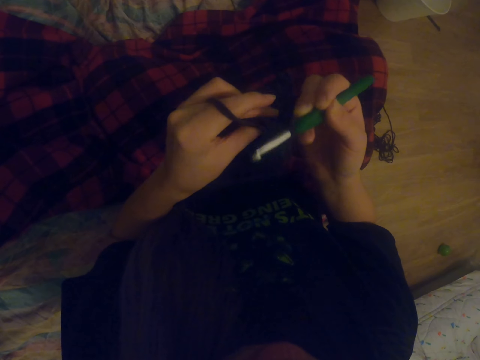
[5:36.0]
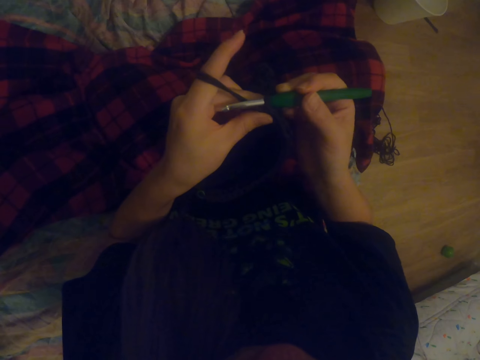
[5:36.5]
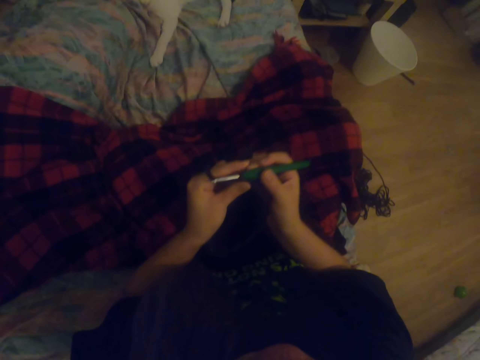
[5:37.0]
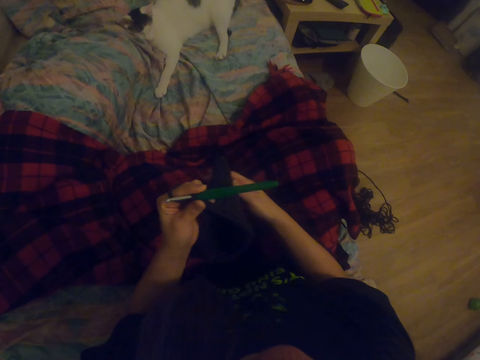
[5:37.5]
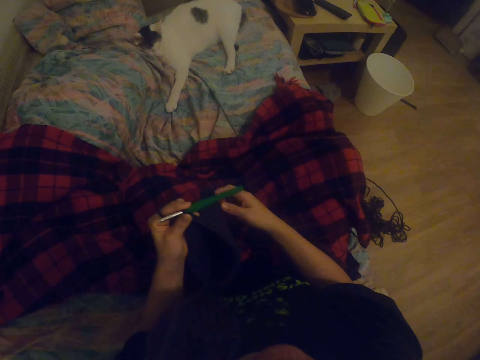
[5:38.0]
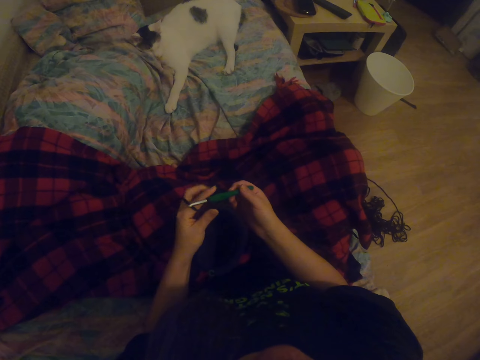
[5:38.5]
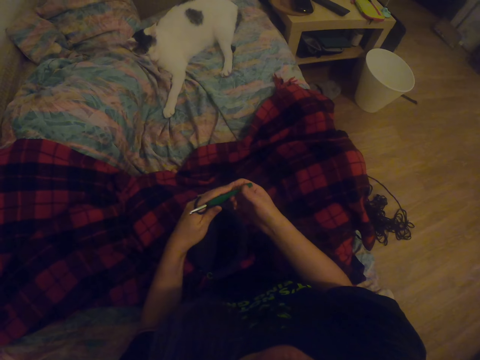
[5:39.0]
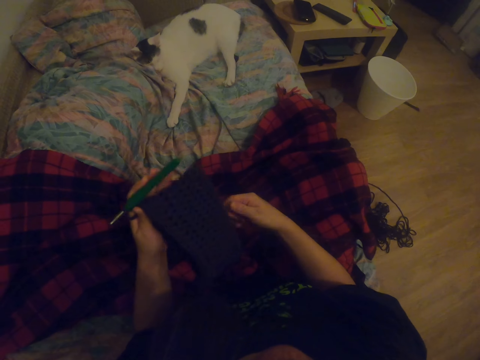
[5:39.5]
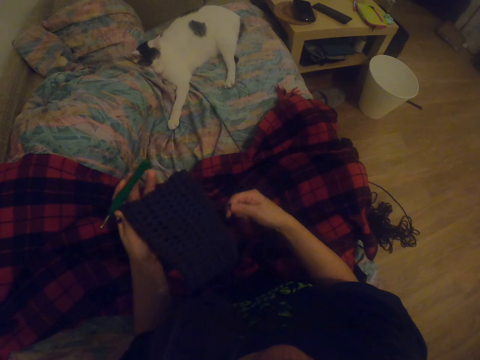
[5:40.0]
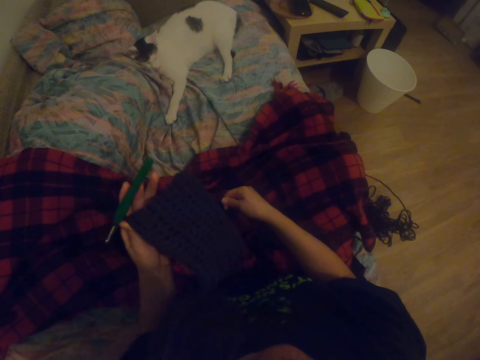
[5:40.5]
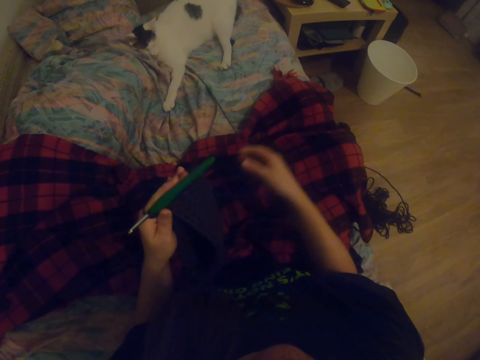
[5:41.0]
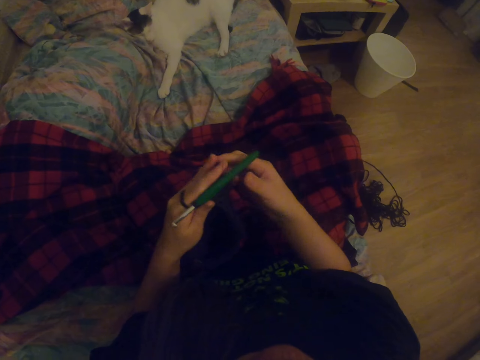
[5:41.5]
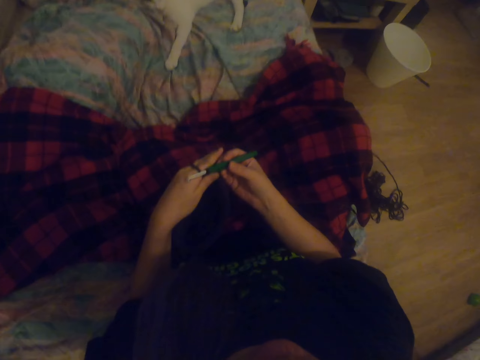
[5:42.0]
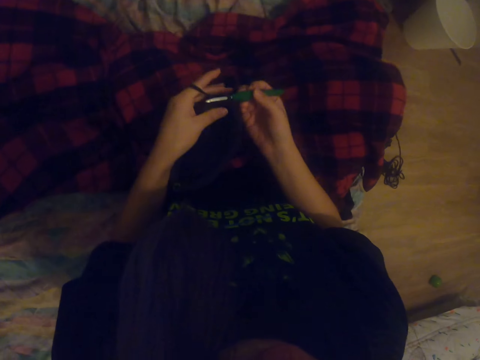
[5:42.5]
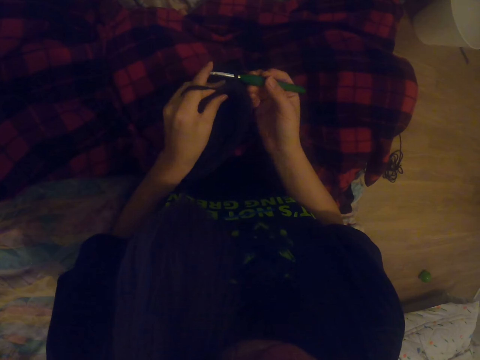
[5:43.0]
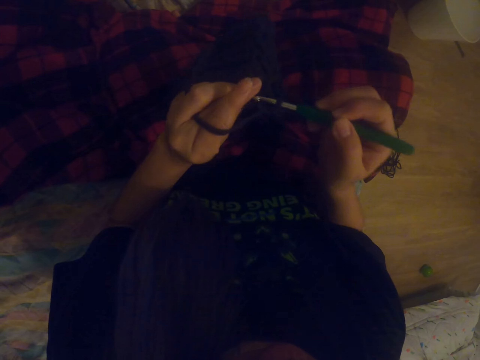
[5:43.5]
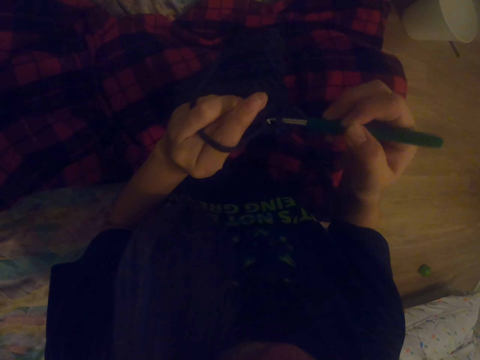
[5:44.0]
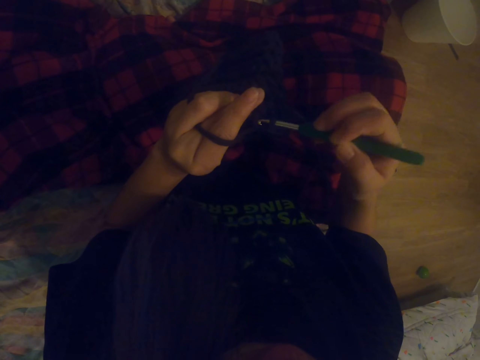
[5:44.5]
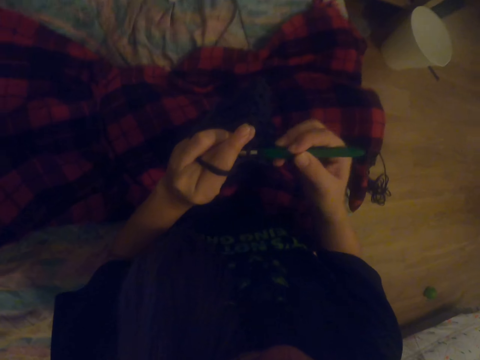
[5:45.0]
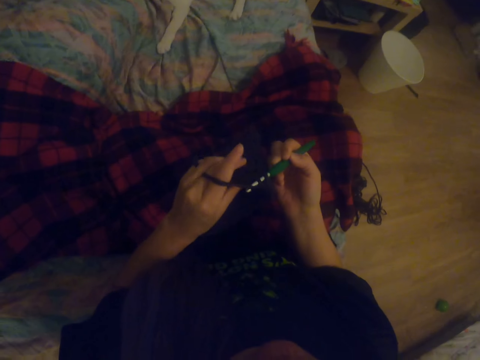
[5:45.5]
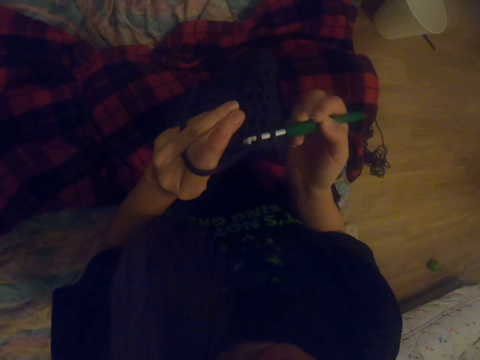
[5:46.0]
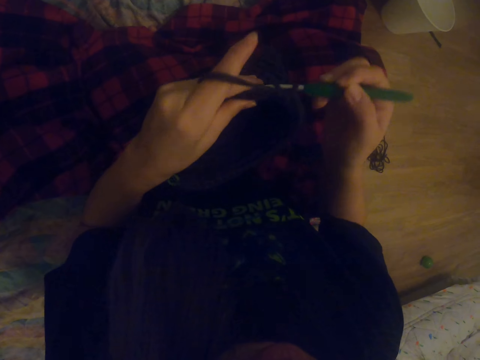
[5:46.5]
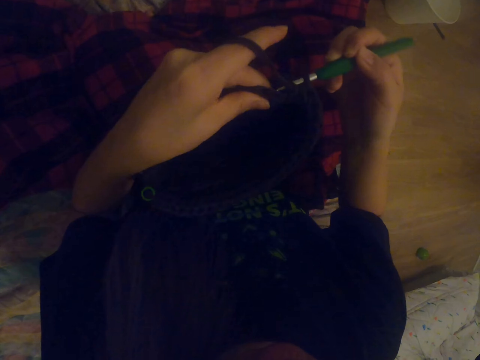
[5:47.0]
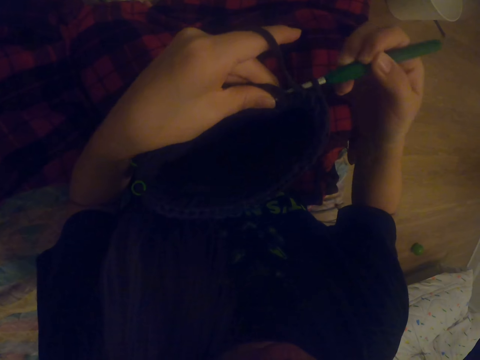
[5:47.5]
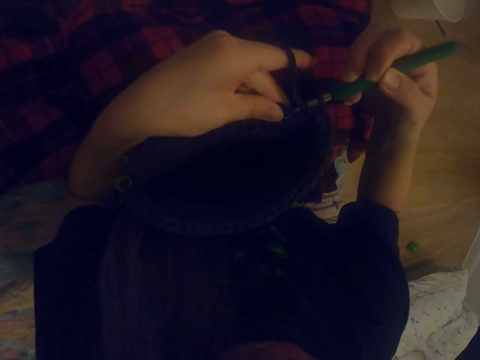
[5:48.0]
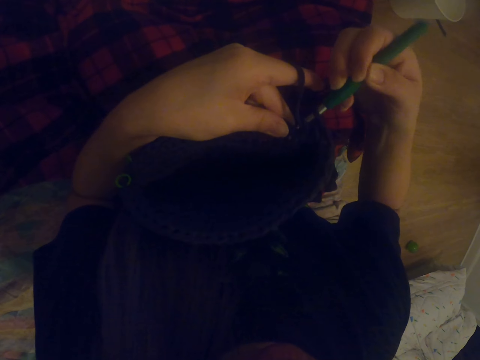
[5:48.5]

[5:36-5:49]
The camera wearer touches the cloth. They knit the cloth.
